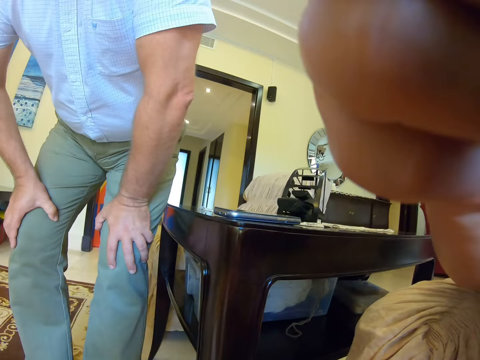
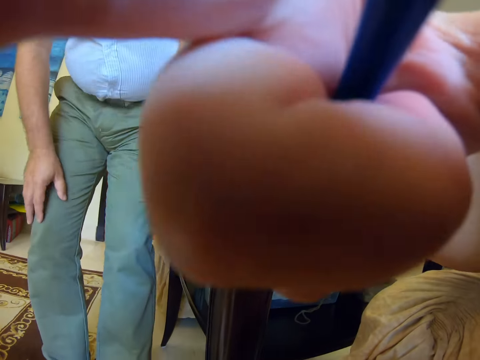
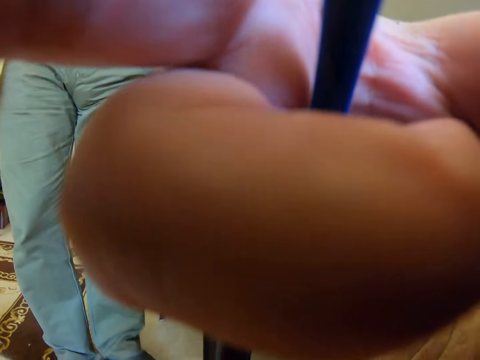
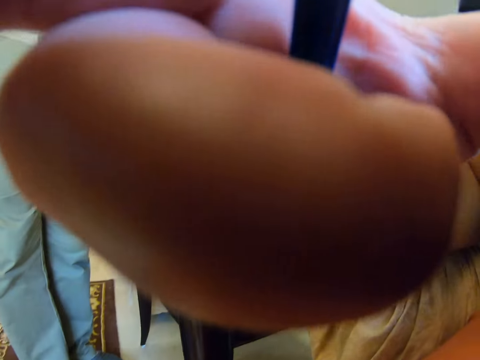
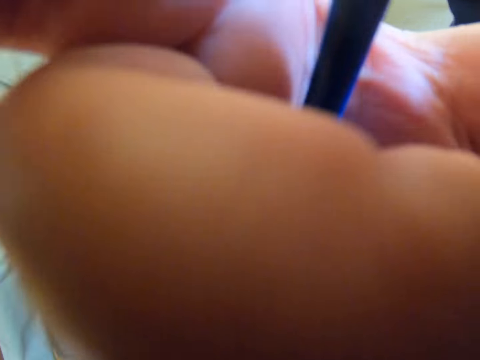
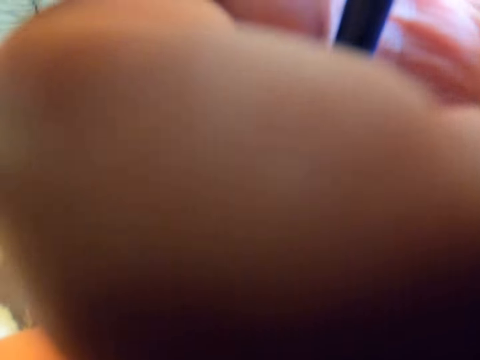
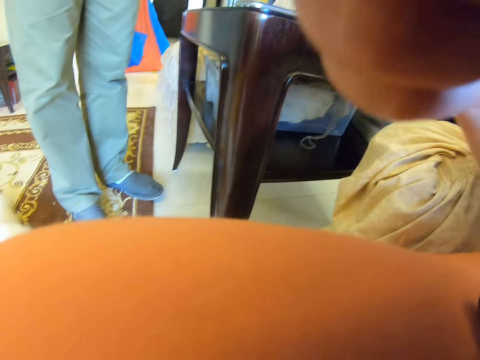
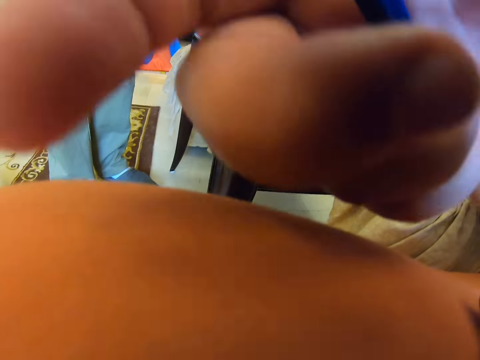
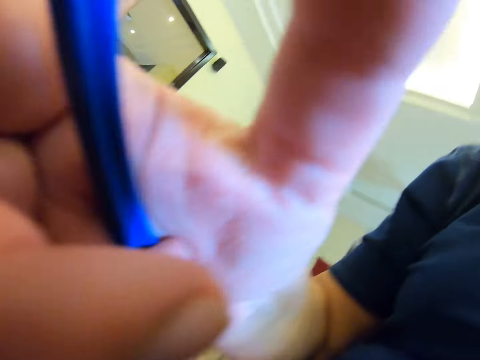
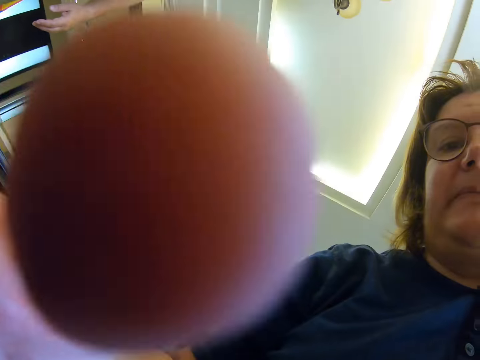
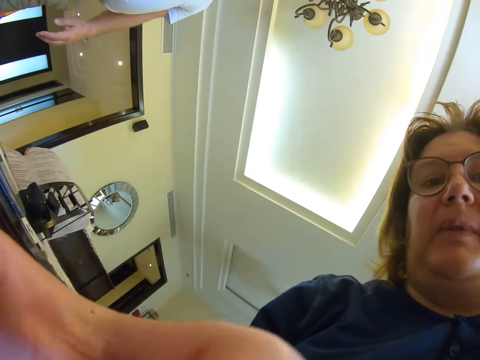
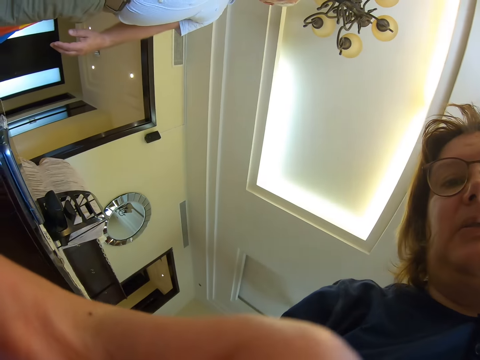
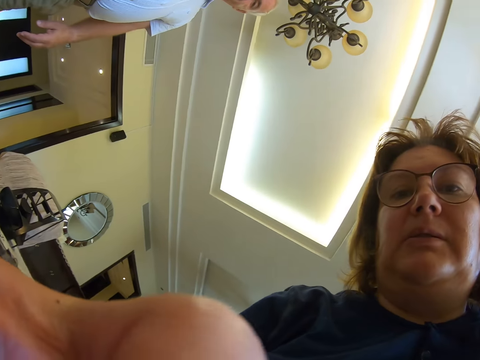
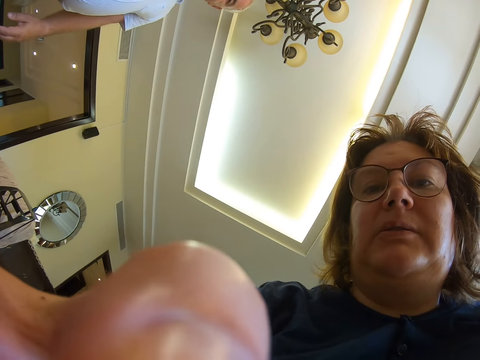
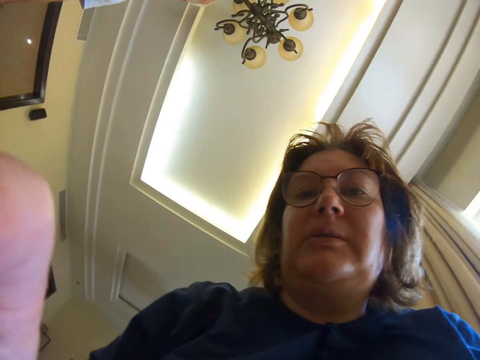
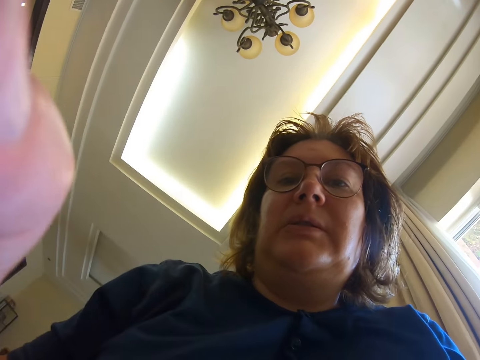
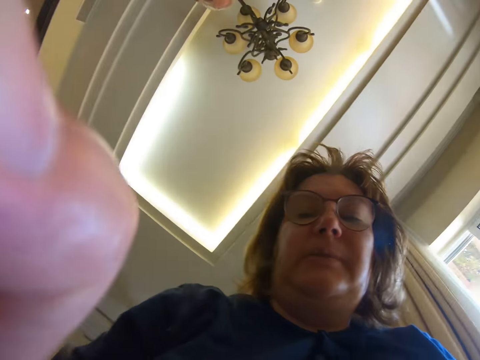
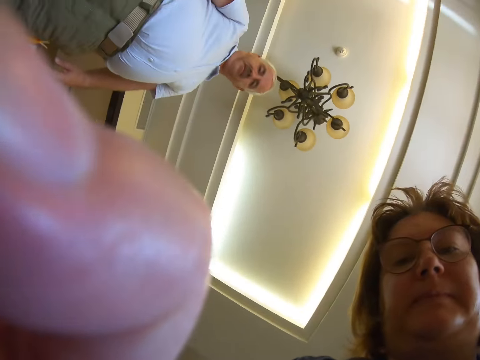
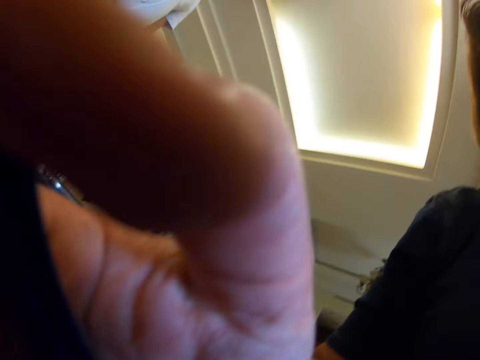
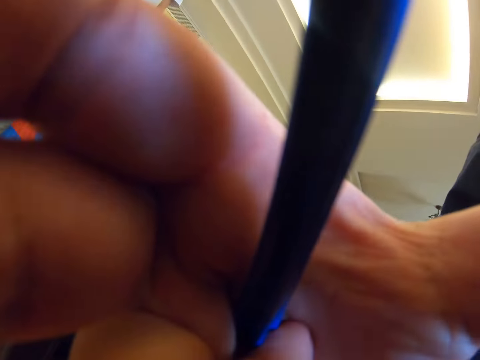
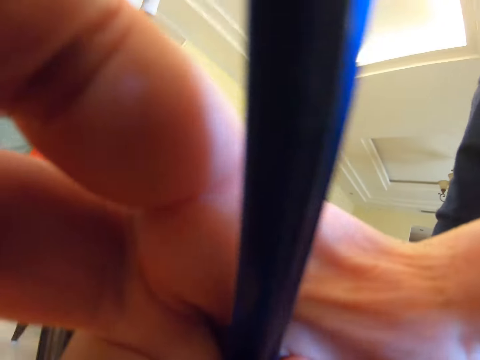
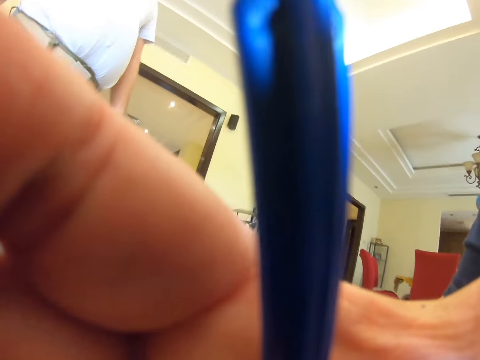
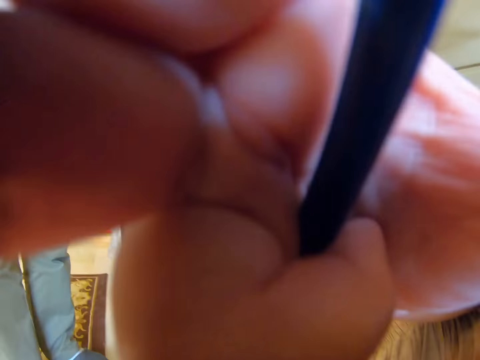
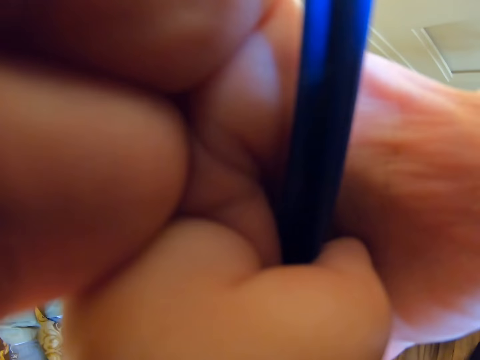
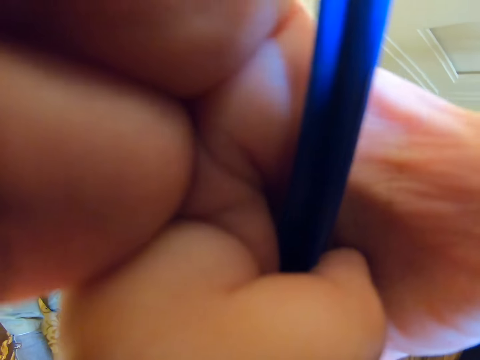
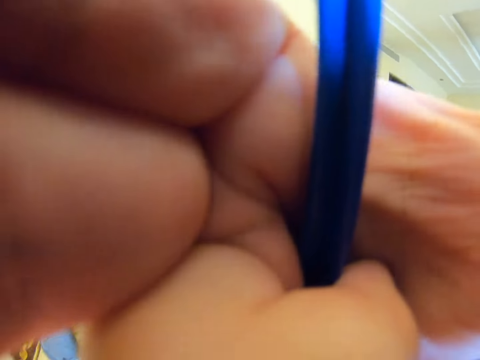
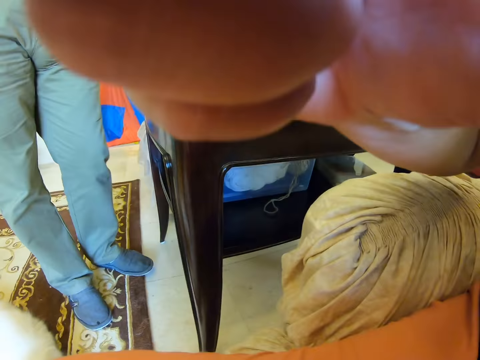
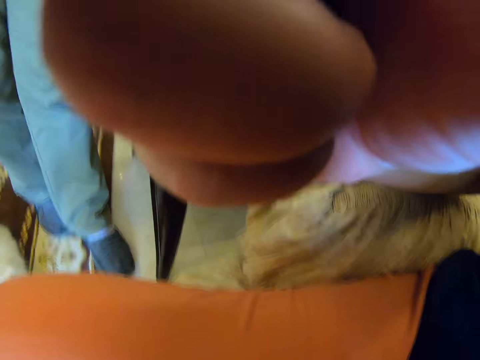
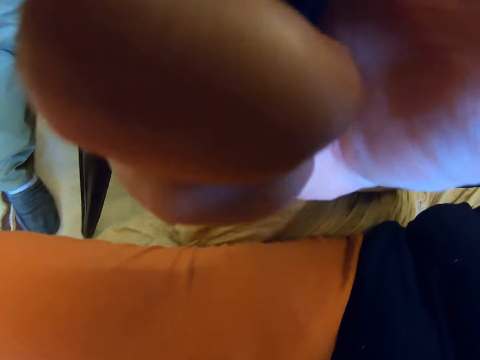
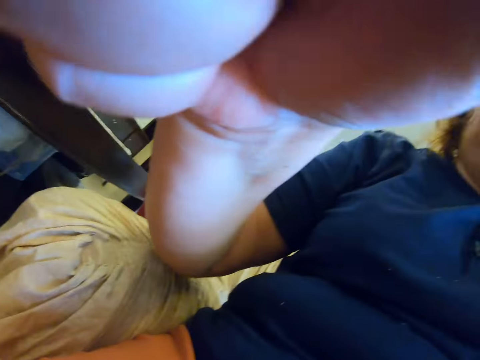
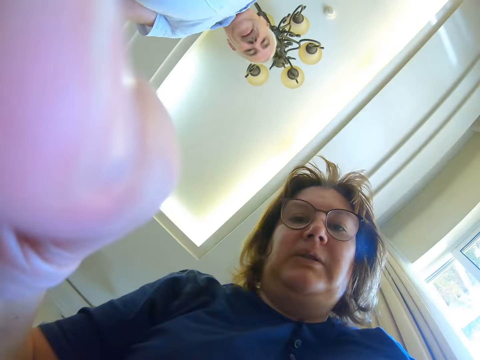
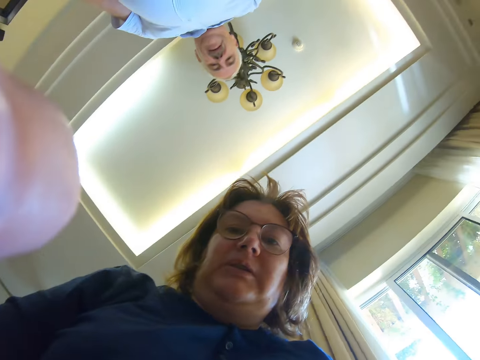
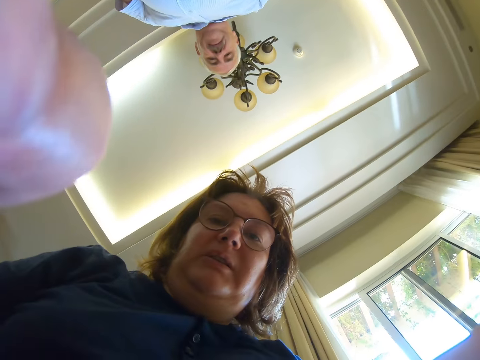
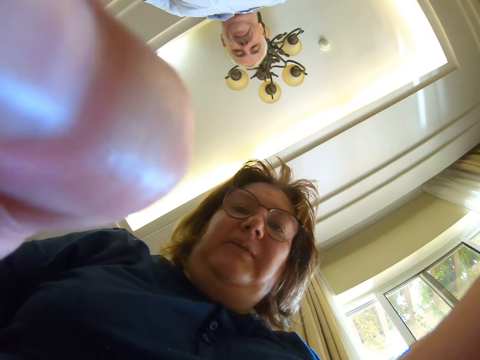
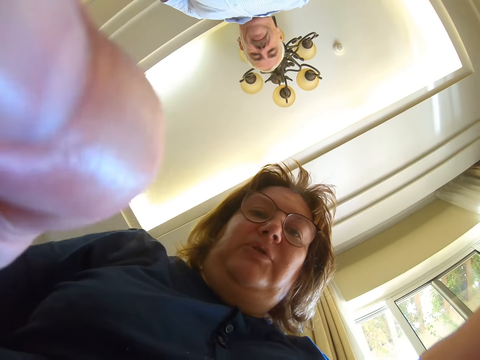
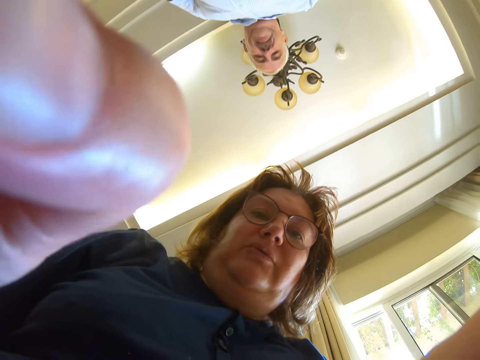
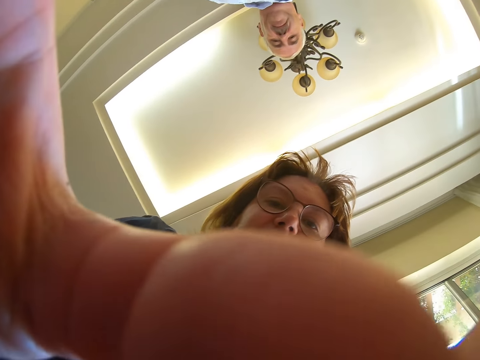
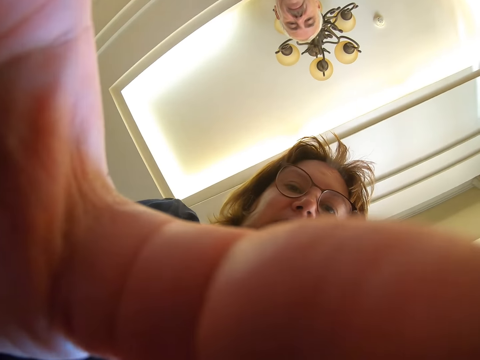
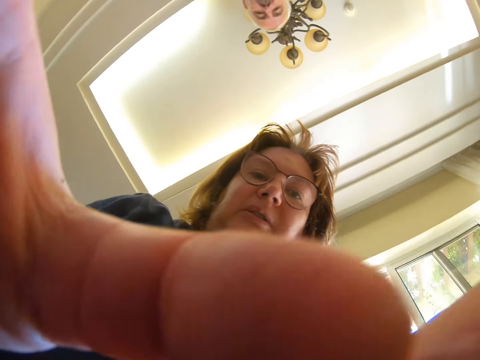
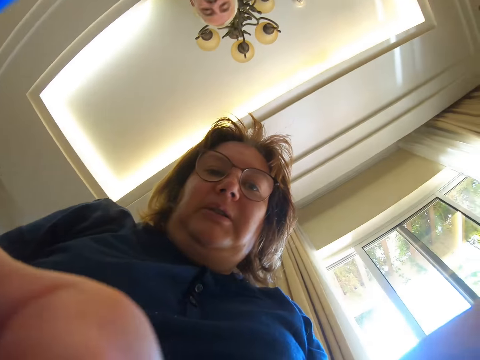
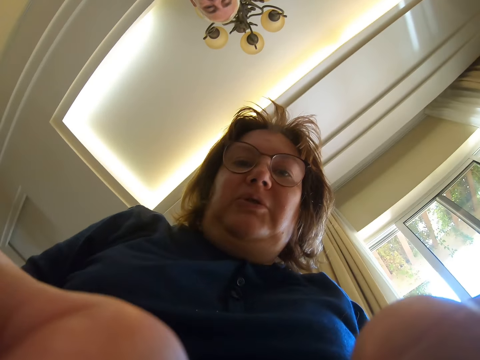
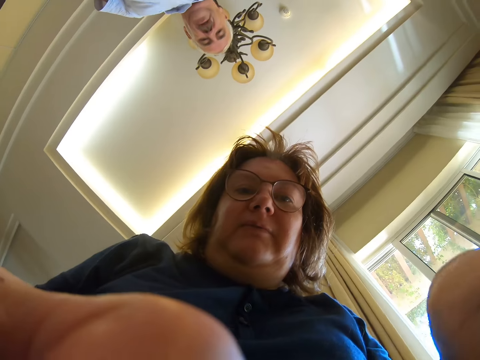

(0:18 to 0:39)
A person moves. Another person moves the hand up and down. The first person looks at the other person. The first person walks in the room. The other person moves the hand up and down.
